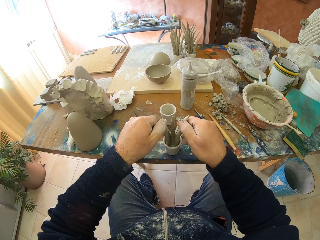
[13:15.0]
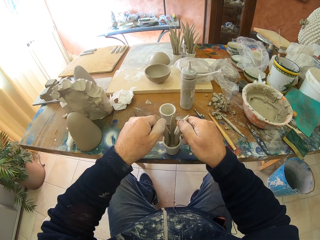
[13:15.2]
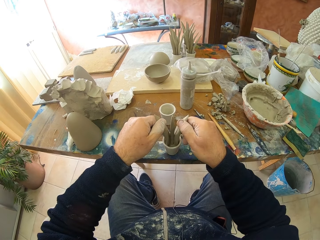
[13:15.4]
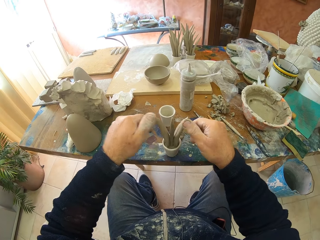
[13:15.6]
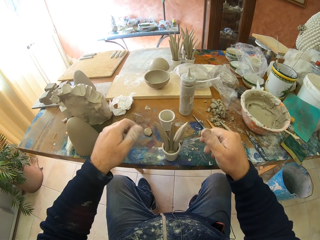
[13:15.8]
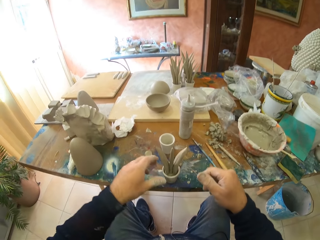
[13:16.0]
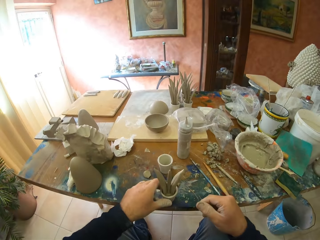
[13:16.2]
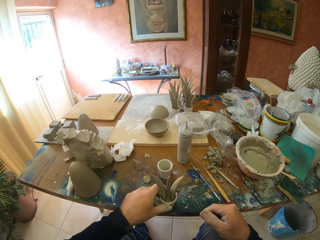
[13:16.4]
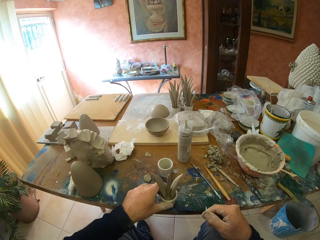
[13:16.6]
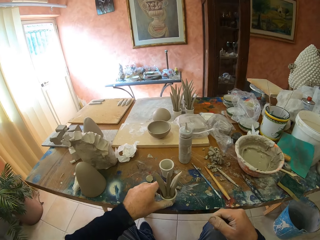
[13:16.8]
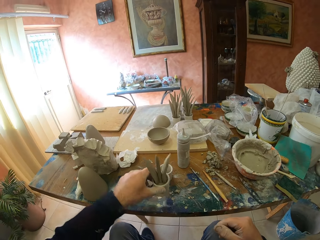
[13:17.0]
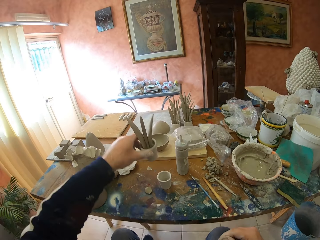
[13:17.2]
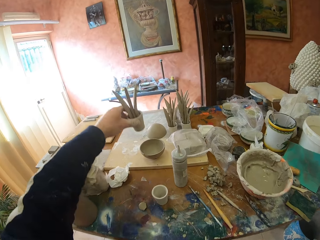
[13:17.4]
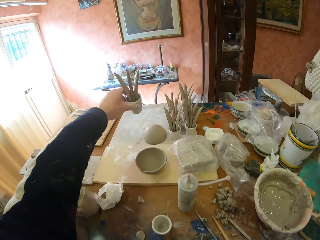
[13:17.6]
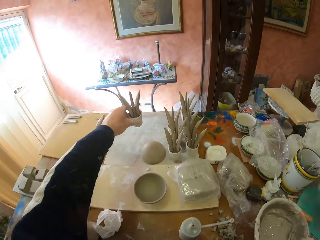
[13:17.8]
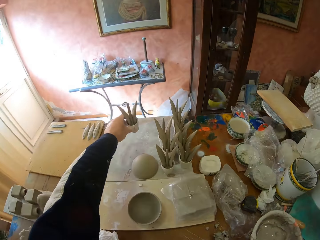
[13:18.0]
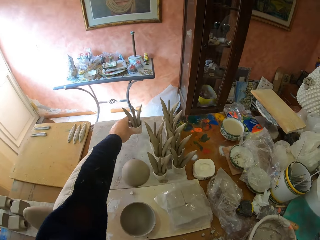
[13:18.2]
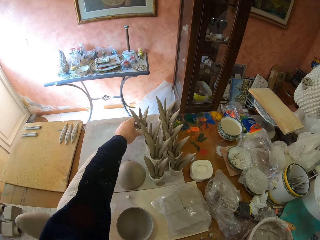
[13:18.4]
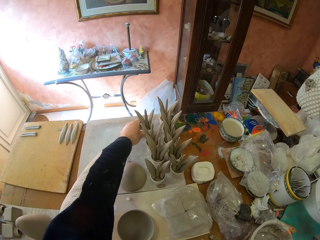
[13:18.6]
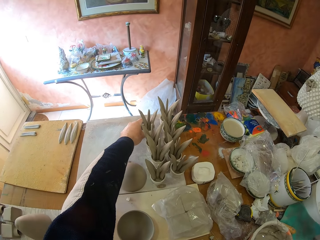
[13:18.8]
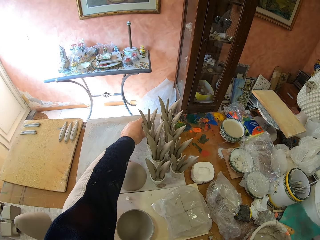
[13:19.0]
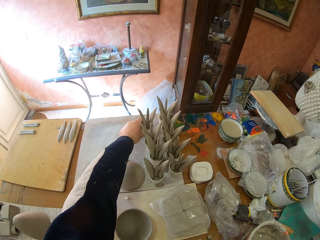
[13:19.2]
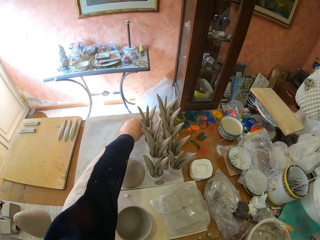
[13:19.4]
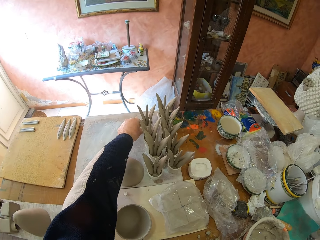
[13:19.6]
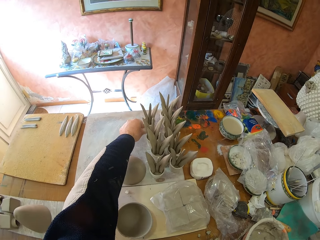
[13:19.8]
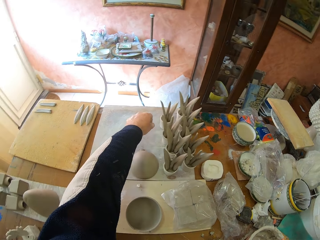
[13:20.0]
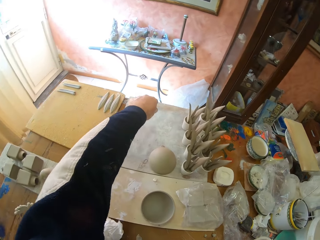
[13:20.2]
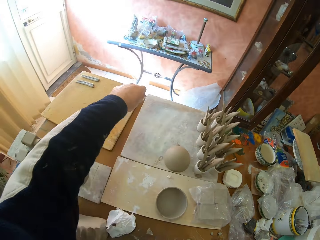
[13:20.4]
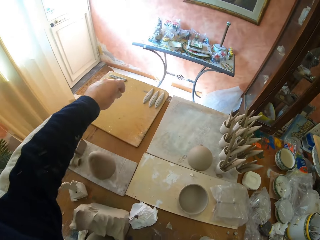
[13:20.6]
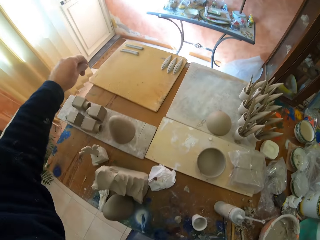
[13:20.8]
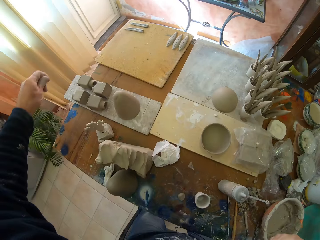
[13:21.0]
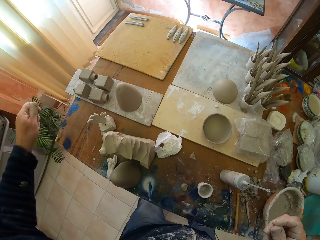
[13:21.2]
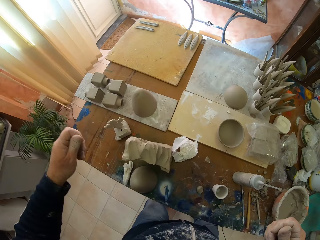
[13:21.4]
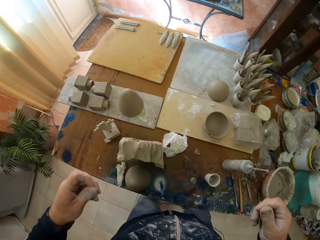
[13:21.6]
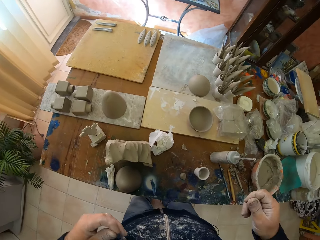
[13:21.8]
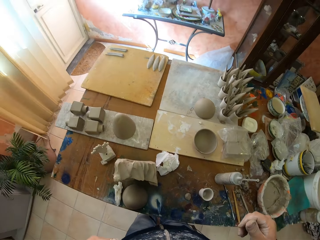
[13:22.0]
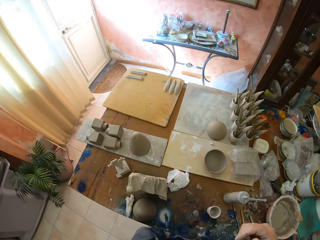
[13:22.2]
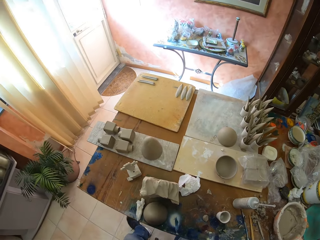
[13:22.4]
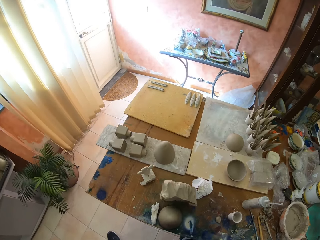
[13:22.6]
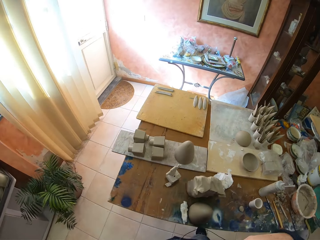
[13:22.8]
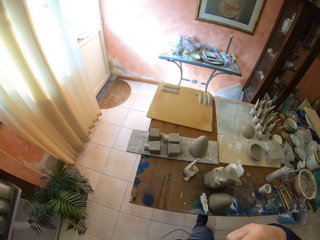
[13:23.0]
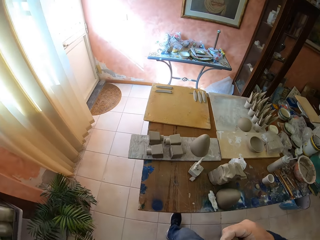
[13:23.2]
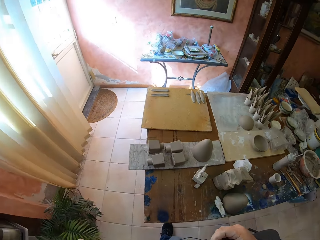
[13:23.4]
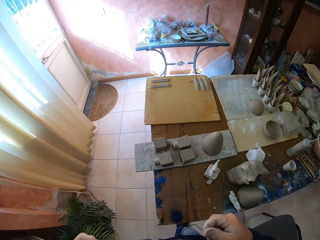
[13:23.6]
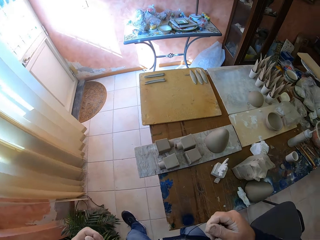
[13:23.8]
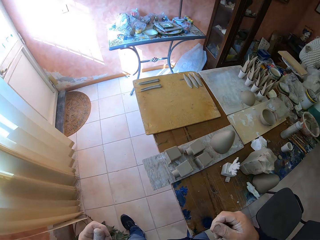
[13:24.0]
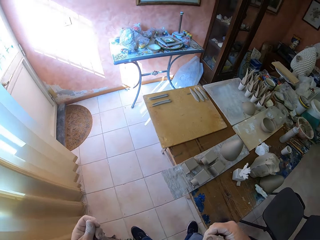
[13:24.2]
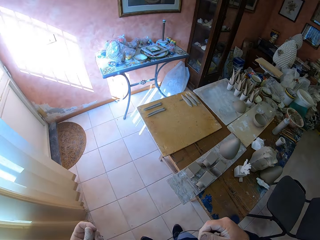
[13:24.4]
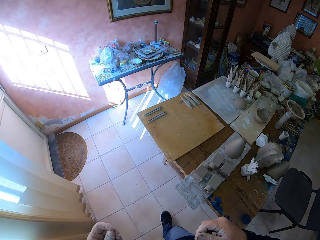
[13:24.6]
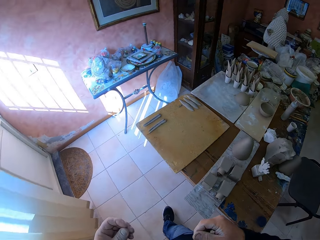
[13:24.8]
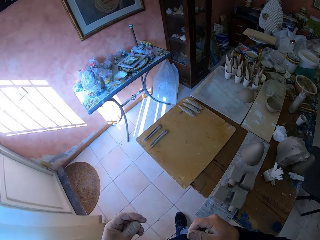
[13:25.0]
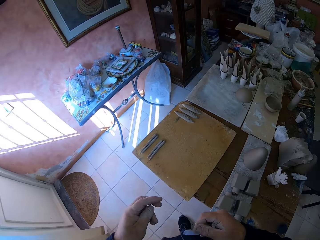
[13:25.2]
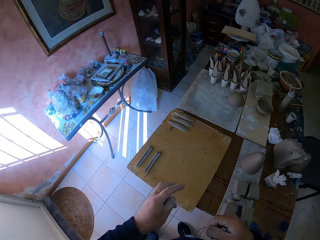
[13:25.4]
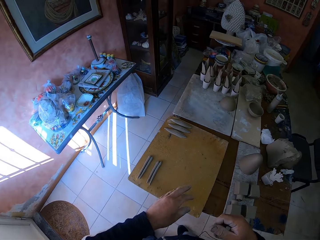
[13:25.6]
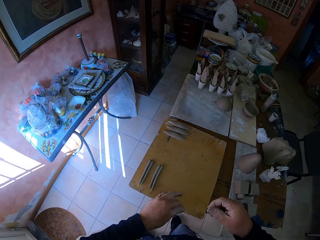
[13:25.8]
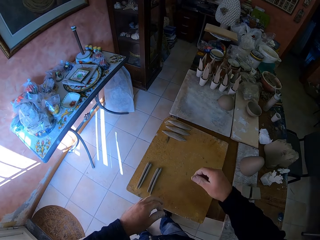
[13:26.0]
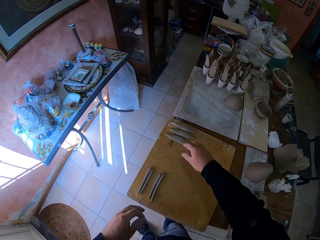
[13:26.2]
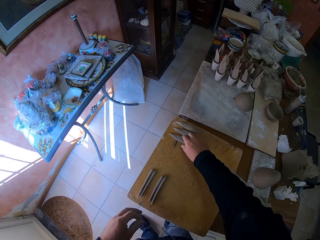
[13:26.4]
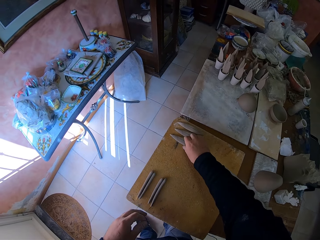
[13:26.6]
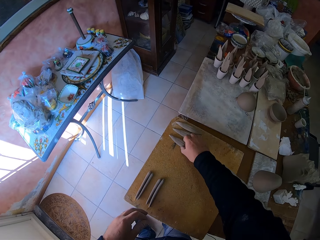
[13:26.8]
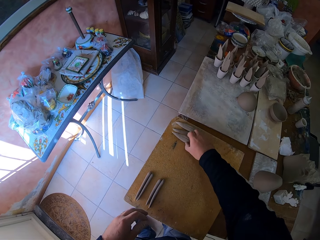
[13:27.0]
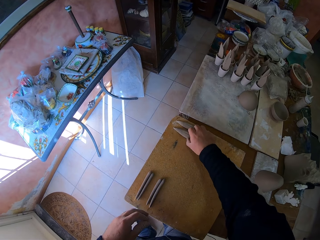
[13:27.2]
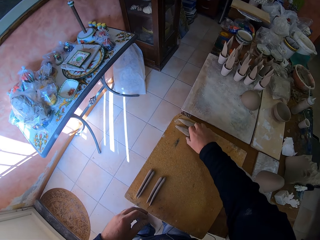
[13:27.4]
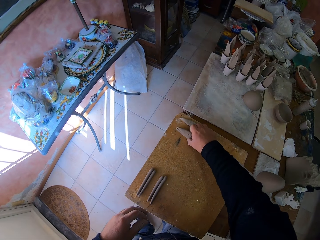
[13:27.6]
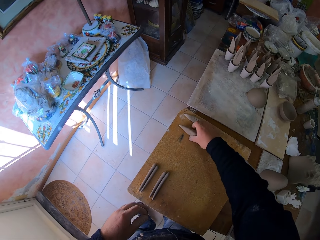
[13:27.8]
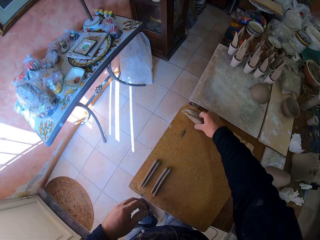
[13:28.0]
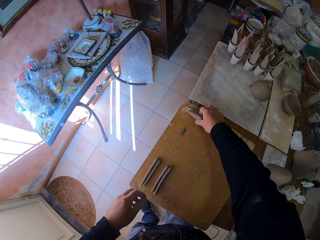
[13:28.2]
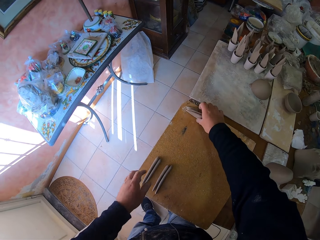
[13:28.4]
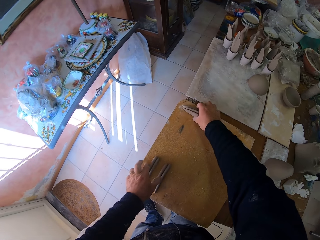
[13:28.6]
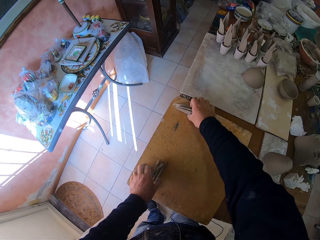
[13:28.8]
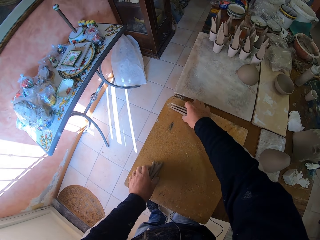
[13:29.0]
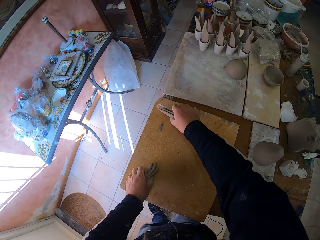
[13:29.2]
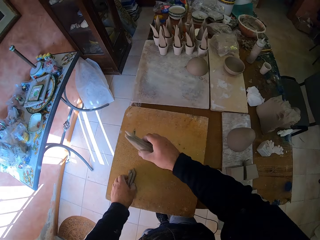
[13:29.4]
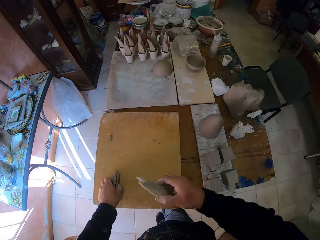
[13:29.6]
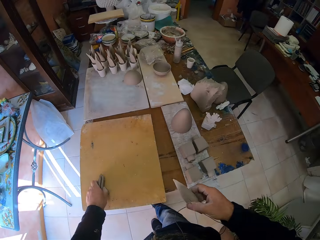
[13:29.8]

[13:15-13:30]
The camera wearer picks up the sculpture. They stand. They put the sculpture at the end of the table. They walk round the table. They pick up some molded clay.

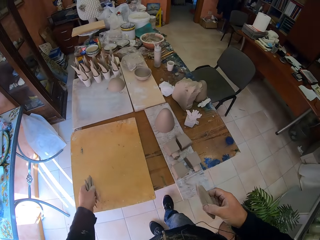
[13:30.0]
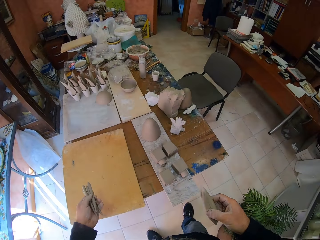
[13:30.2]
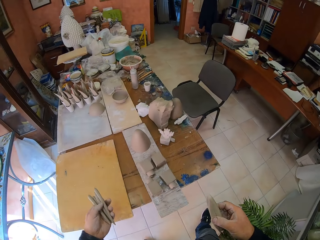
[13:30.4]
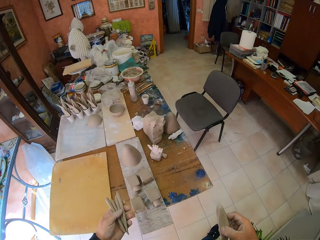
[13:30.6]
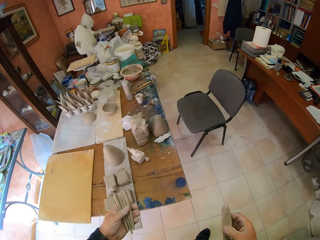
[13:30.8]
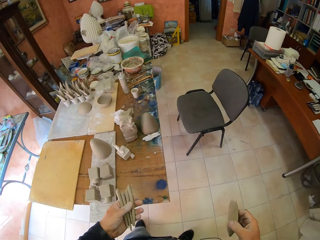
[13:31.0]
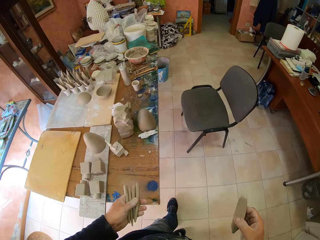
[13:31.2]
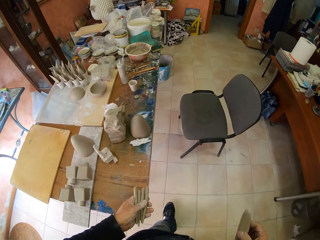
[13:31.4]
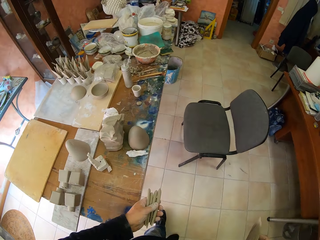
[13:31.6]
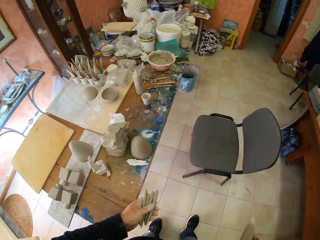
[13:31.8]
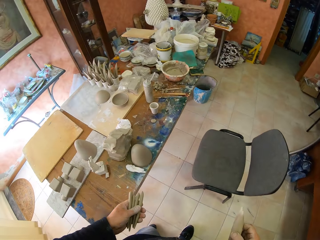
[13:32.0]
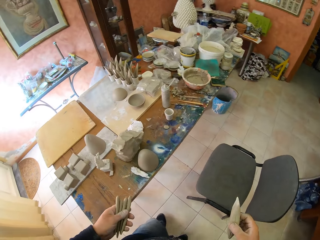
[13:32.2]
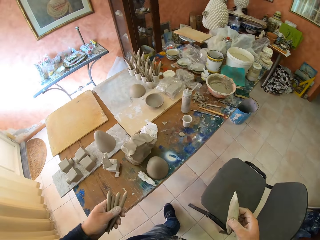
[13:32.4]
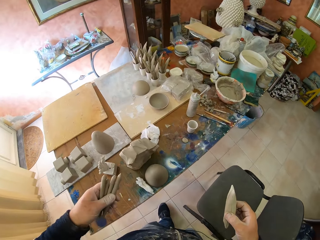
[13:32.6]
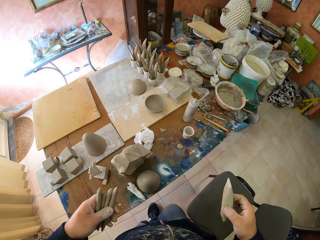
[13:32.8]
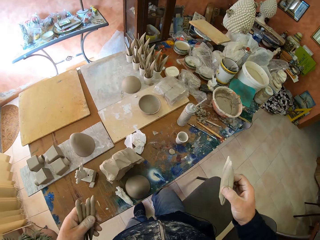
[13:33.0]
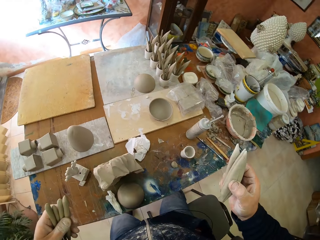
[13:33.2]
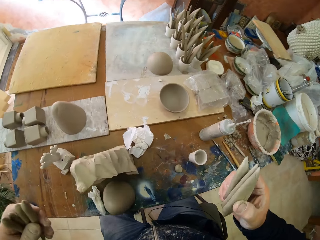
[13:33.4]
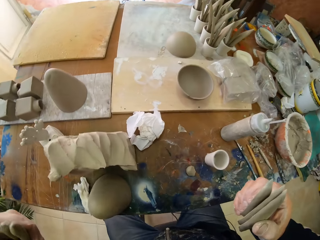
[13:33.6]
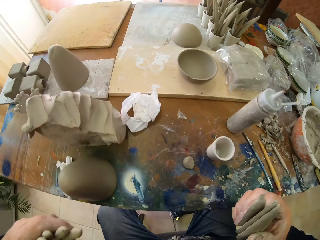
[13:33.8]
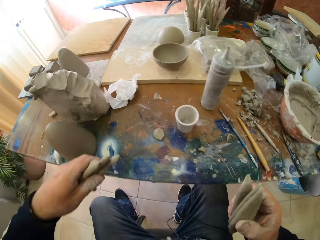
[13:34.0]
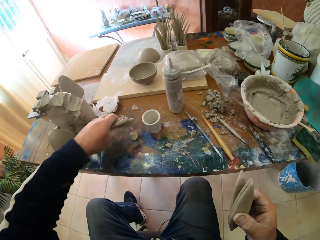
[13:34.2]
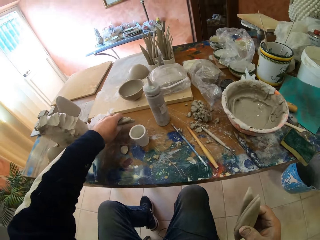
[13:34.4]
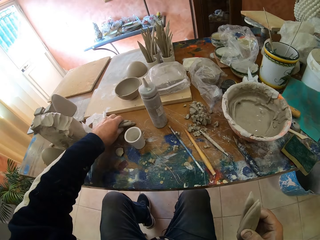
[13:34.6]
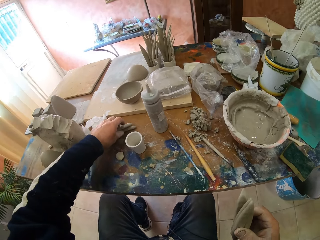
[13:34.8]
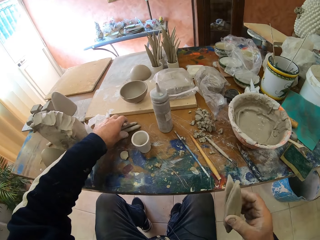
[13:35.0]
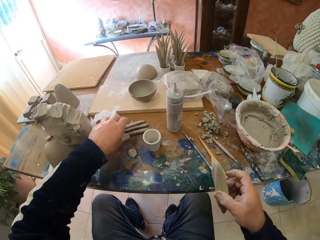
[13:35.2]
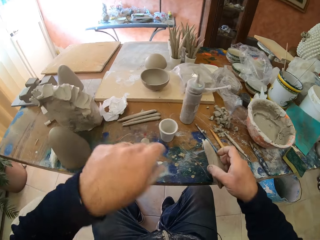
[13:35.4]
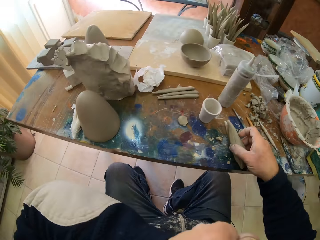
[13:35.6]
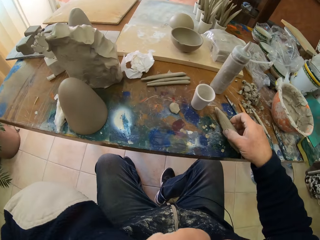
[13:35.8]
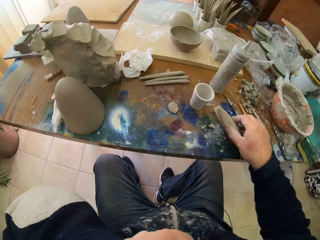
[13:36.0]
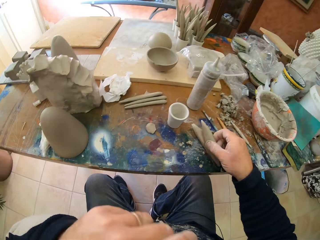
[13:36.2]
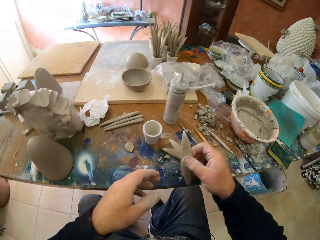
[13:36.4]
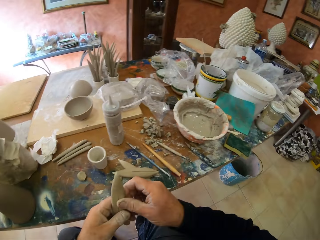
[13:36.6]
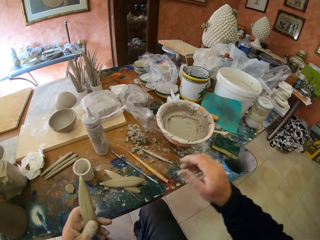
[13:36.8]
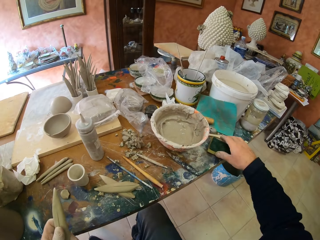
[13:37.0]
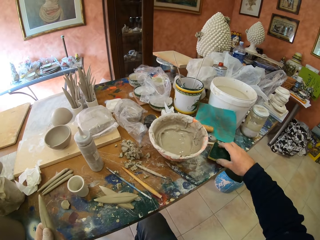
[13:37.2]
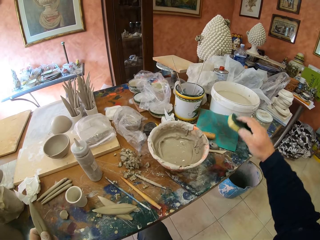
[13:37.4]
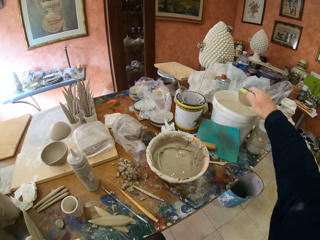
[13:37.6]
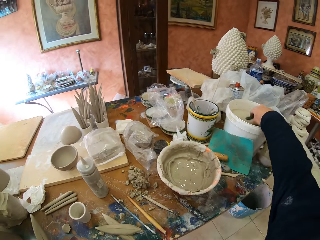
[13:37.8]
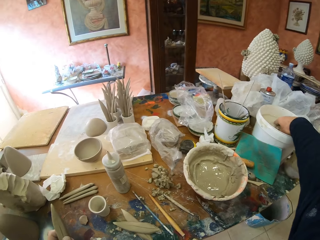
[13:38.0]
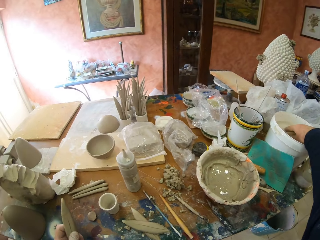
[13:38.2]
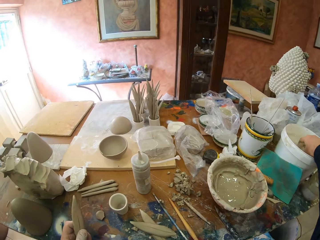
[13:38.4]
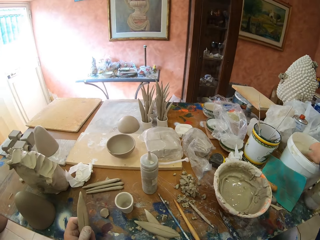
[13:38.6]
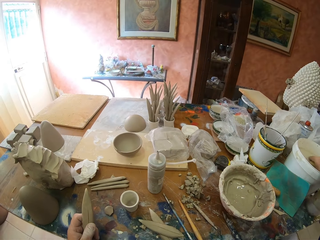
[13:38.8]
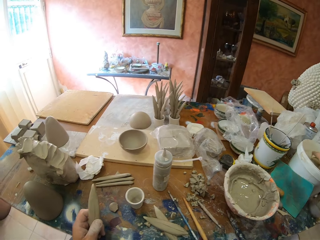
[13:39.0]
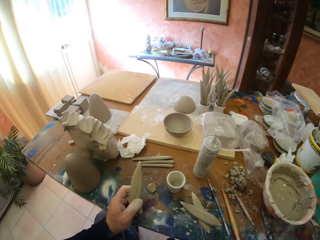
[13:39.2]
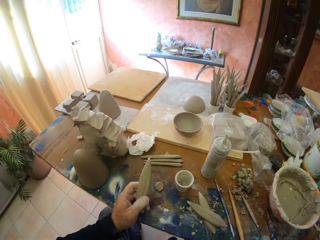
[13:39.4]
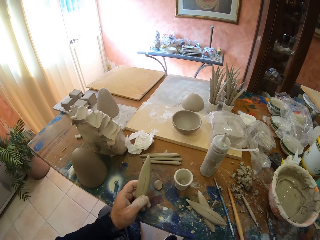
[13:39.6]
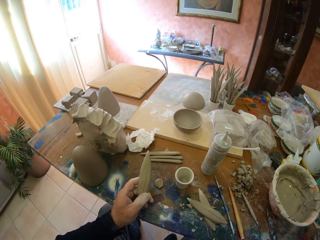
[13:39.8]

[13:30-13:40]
The camera wearer moves to his seat. He sits down. He puts the molded clay on the table. He picks up a molded clay. He picks up a super bright. He dips the super bright in the solution.
